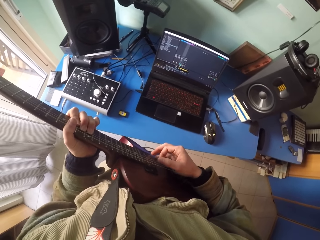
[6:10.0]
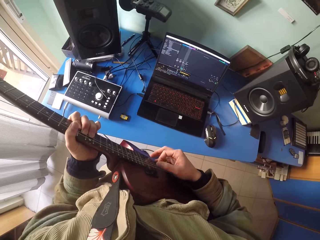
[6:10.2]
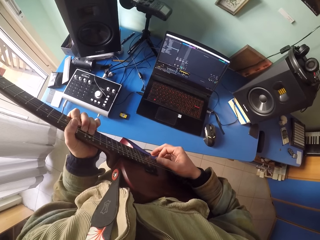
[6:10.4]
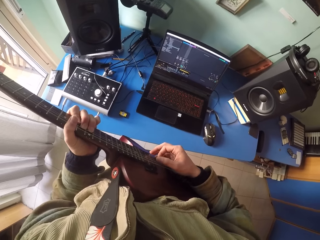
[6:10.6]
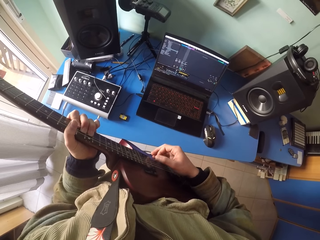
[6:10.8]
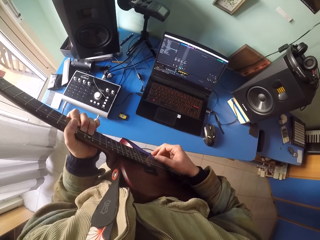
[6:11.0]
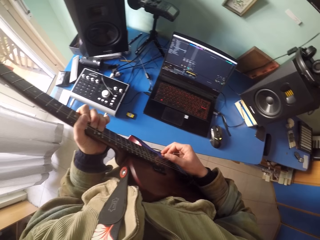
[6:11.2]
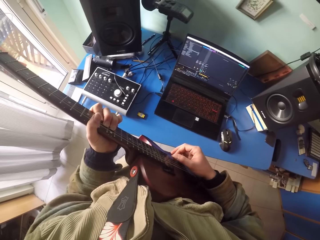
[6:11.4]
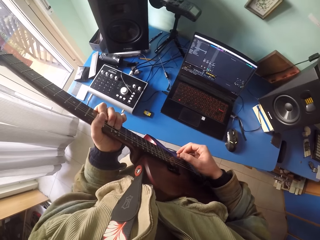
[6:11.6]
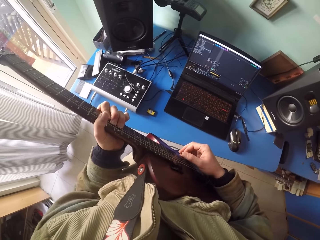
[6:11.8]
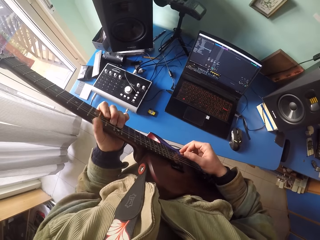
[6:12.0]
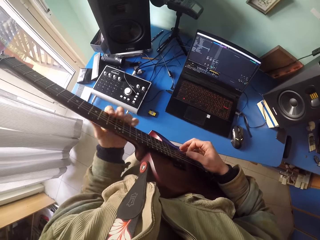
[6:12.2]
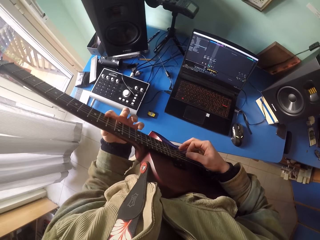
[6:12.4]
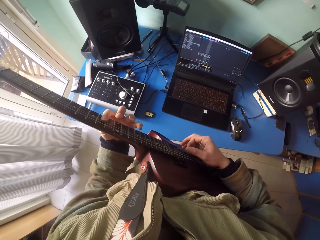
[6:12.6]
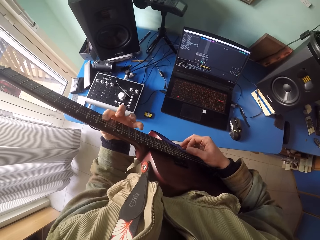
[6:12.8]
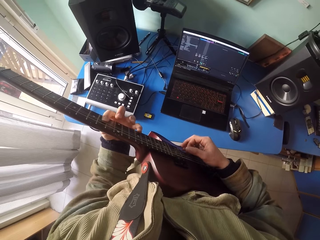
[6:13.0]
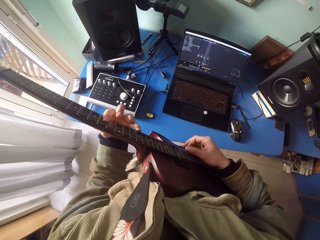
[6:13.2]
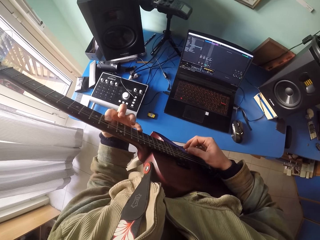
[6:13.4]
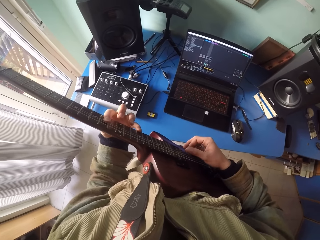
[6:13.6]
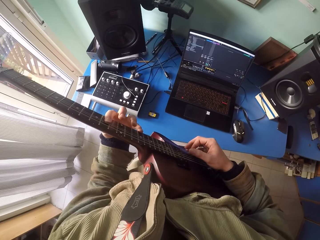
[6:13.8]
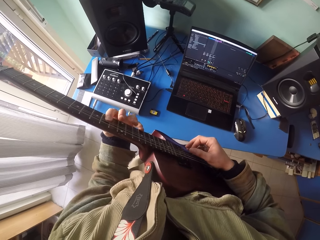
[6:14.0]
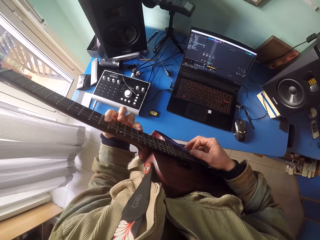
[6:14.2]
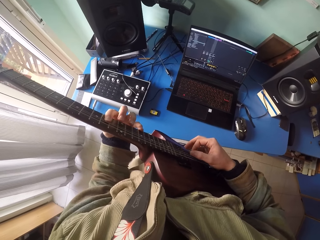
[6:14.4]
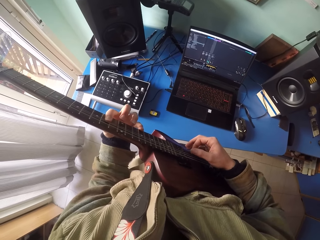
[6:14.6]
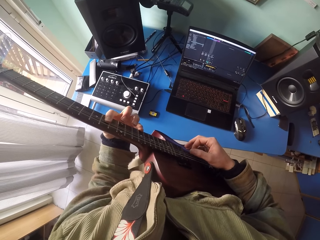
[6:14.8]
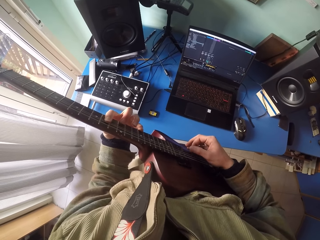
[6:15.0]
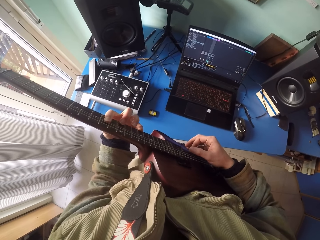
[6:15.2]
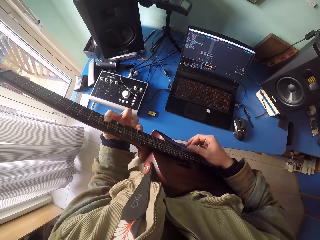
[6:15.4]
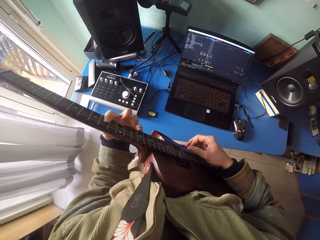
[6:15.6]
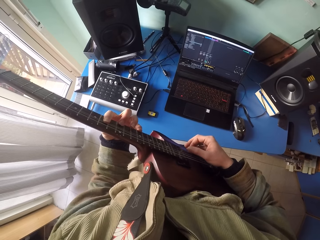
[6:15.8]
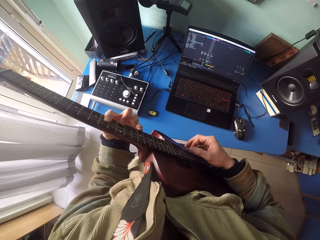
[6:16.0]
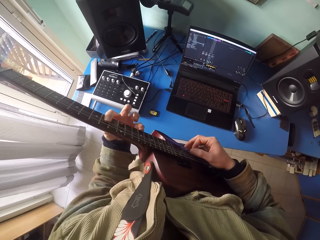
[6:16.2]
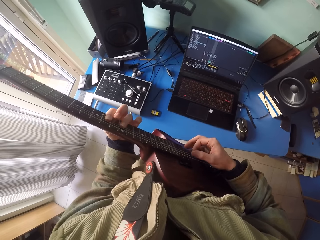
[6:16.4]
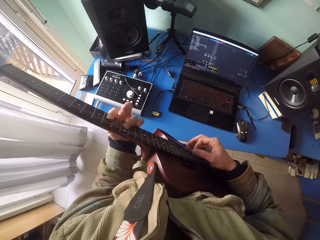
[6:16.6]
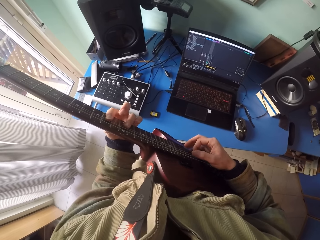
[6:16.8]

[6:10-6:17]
The camera wearer plays the guitar.

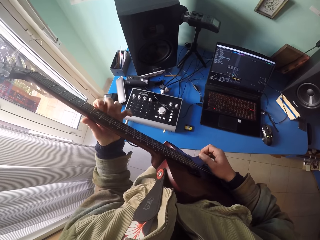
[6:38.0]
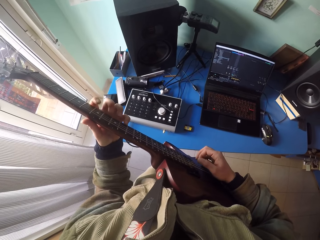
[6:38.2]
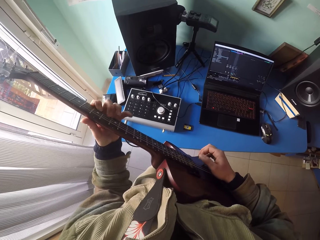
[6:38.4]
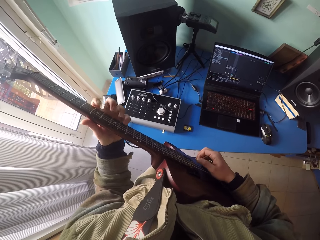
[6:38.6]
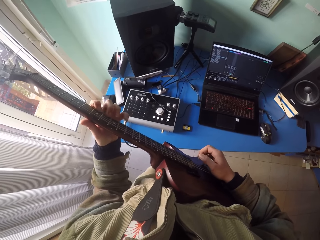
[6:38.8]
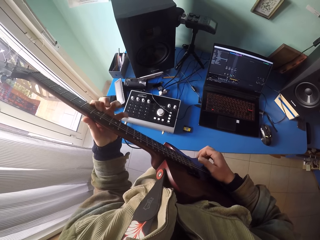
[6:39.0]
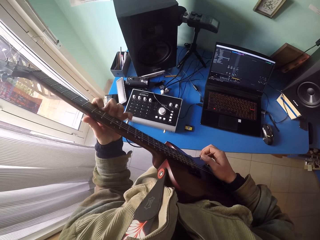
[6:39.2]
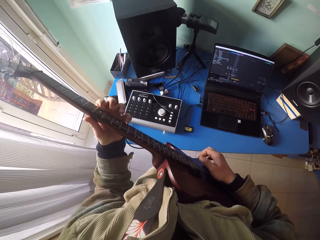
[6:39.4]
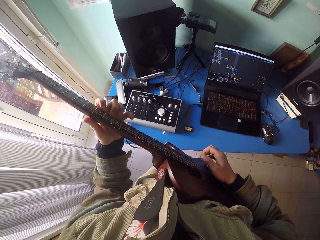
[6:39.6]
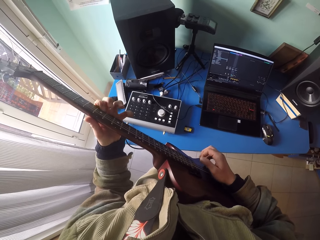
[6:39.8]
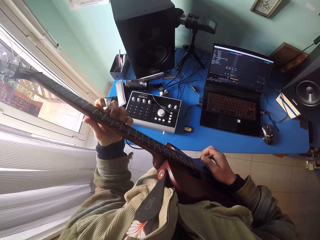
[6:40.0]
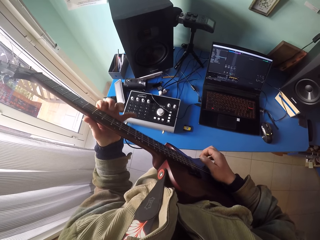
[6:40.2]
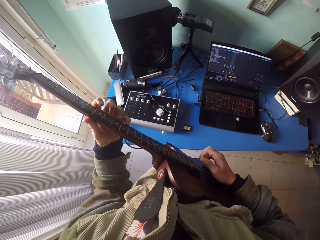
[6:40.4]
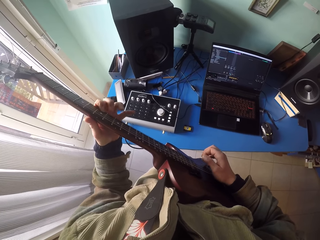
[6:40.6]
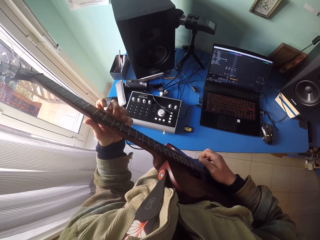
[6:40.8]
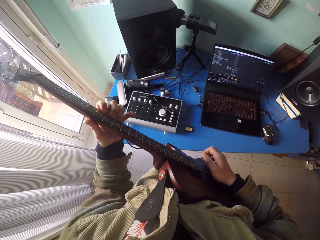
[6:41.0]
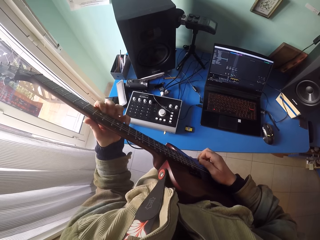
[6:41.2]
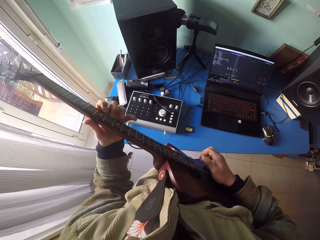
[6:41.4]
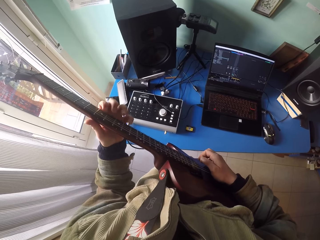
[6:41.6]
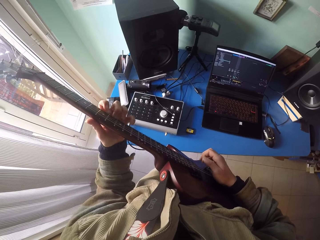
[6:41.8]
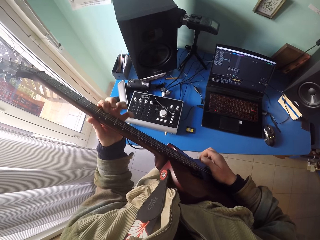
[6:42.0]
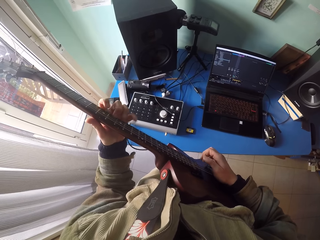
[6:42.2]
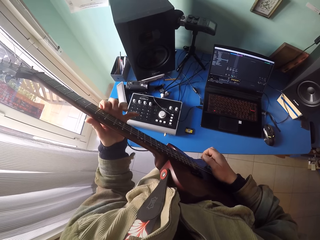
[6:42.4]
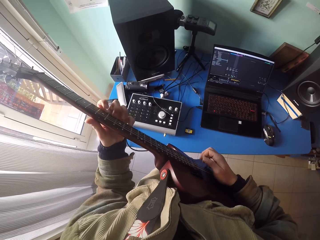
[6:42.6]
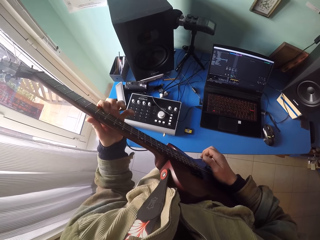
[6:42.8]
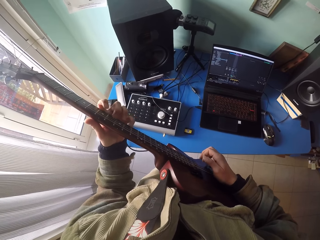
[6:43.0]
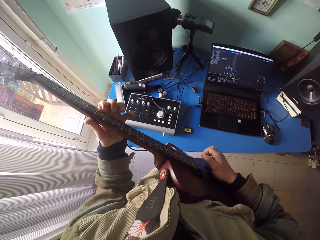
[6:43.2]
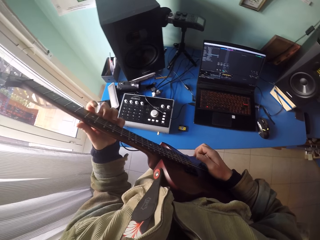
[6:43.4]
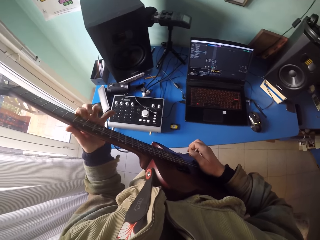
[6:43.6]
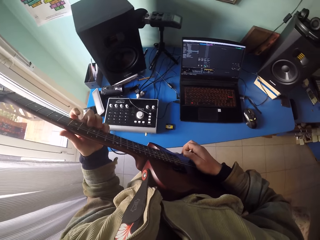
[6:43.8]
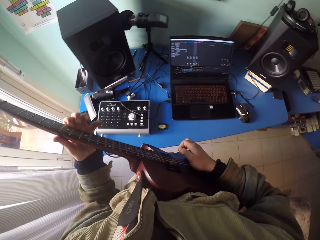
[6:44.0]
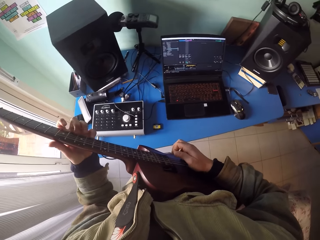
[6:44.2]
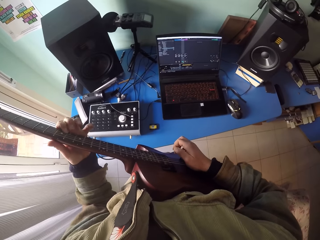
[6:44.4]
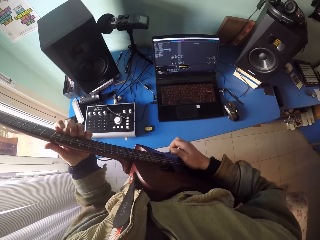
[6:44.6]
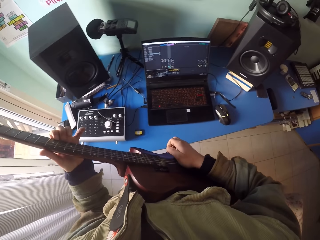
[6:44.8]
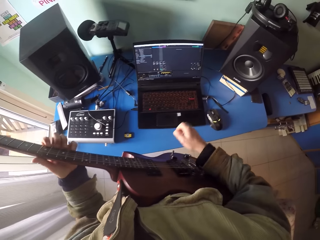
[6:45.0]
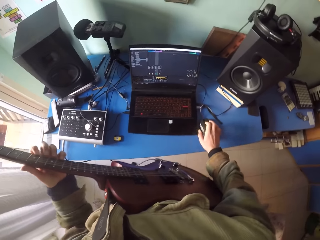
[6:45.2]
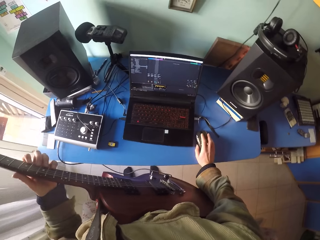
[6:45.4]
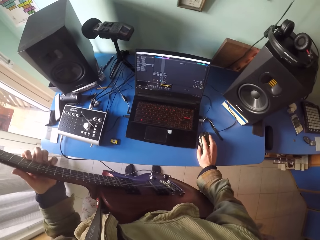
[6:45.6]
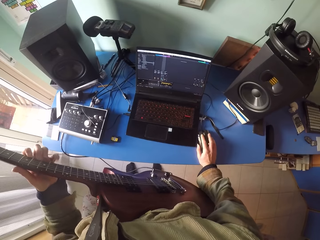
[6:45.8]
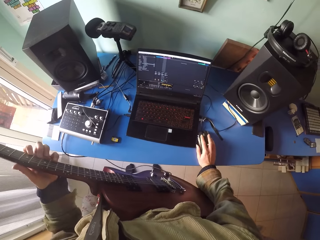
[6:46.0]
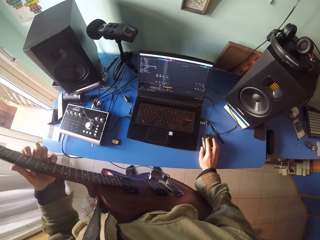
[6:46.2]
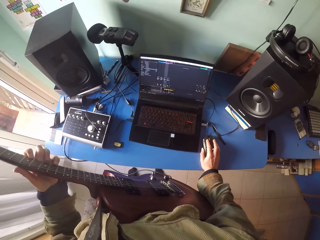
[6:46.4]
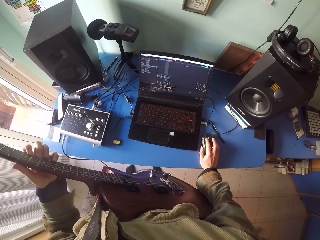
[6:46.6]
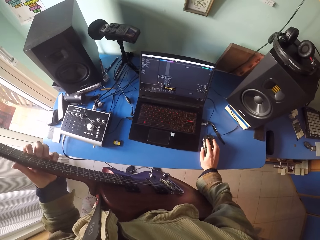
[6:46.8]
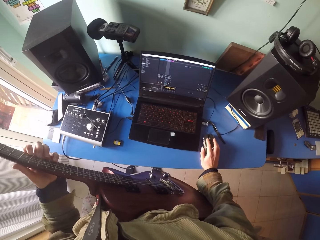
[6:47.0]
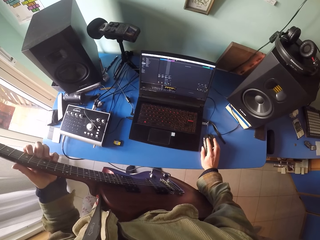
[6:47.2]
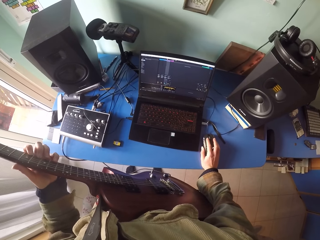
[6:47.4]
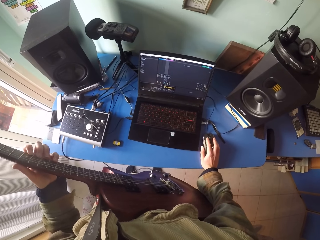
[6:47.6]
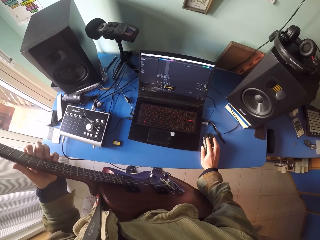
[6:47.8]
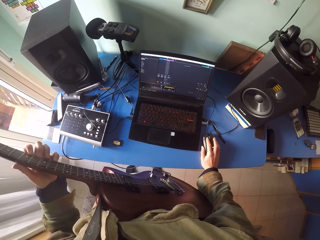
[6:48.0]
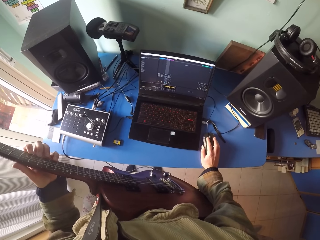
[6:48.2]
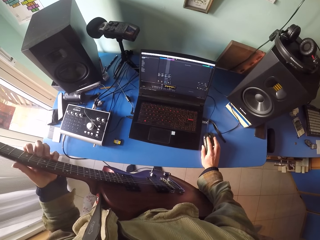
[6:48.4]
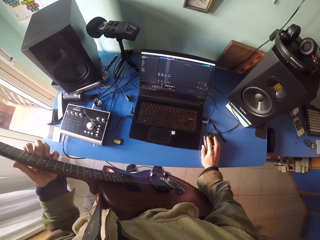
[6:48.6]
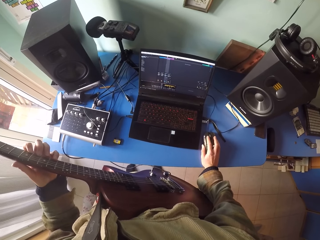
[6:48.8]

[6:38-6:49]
The camera wearer plays the guitar. They do something in the computer. They move the mouse.

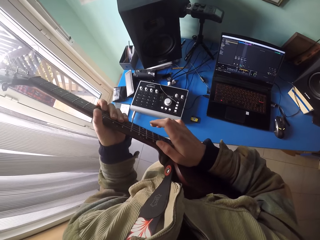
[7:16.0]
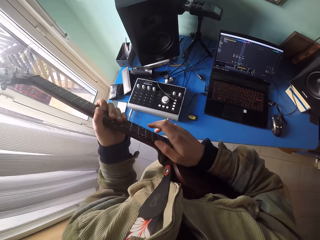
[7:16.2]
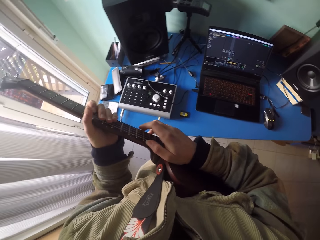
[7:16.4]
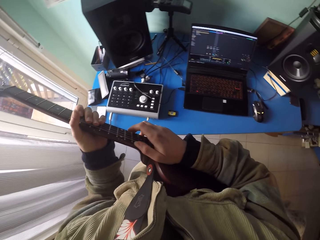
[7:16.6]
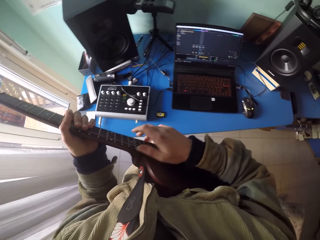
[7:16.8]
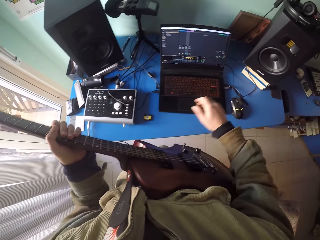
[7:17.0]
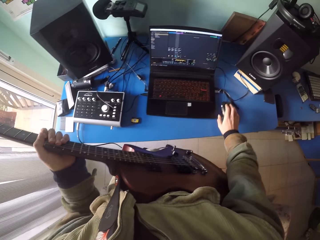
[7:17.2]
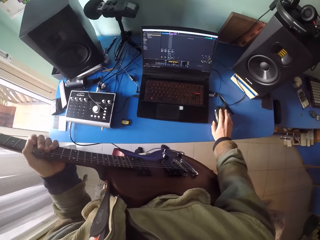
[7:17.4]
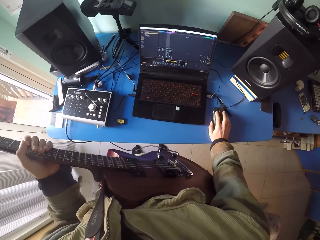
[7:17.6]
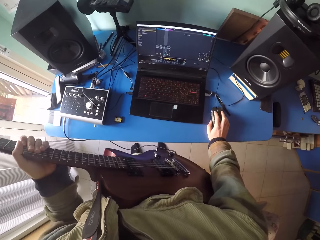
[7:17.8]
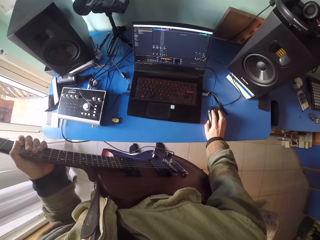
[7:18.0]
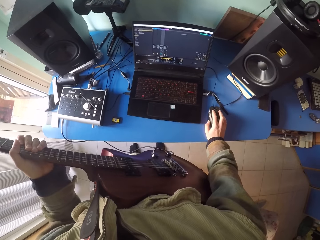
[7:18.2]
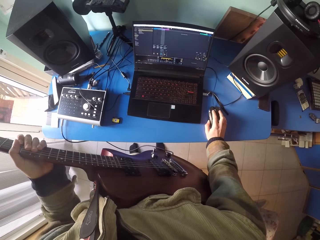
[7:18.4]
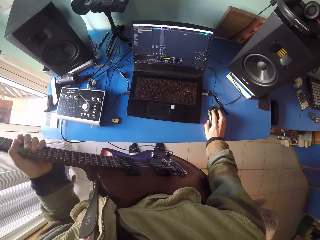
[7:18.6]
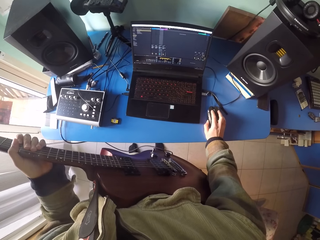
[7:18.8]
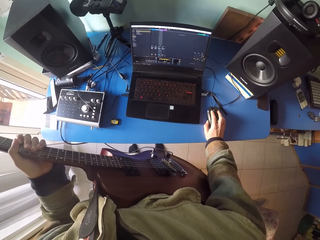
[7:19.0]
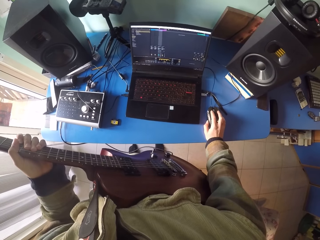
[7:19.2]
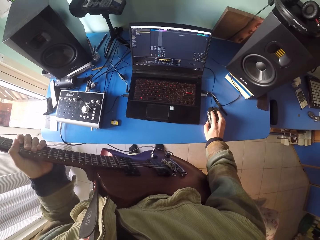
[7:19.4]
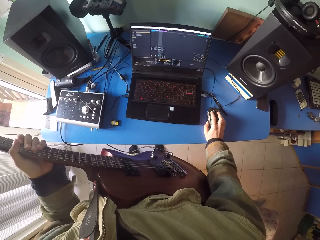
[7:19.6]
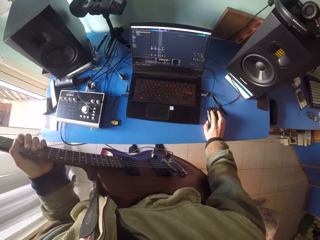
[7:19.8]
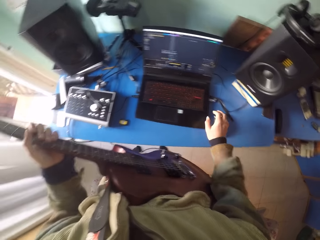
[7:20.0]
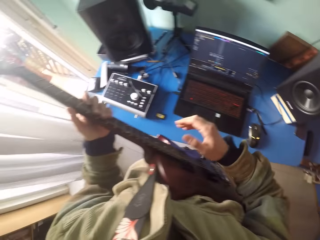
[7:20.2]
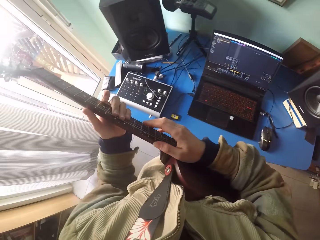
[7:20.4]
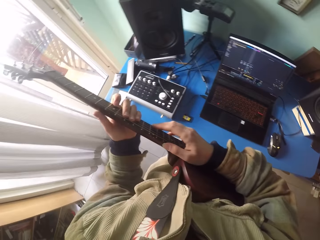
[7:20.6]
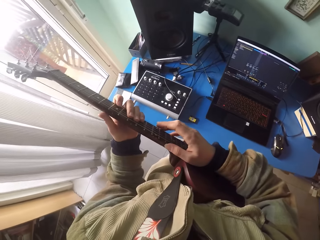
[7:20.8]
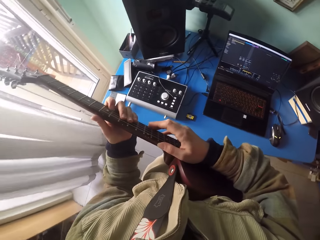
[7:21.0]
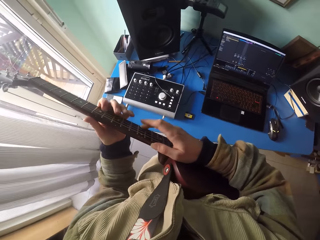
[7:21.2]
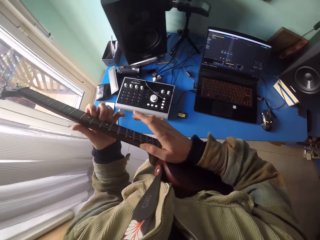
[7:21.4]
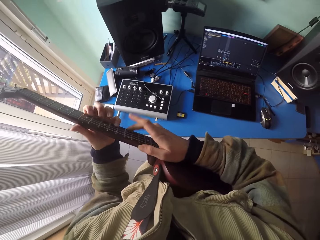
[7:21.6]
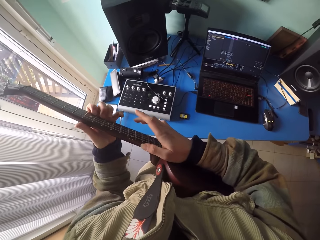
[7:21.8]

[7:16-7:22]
The camera wearer moves the mouse. They do something in the computer. They play the guitar.
